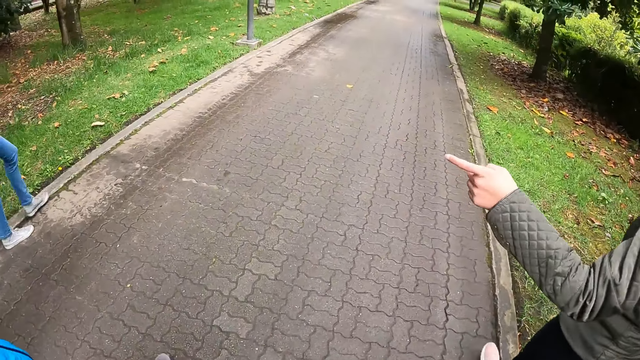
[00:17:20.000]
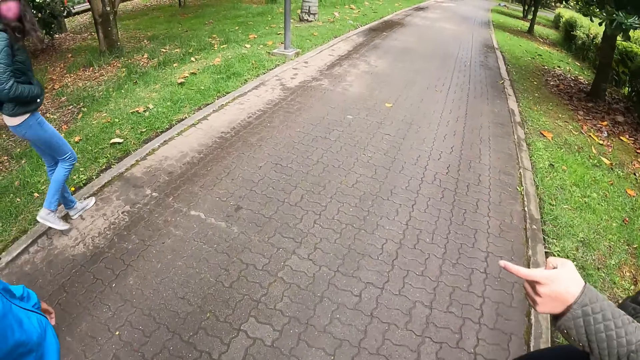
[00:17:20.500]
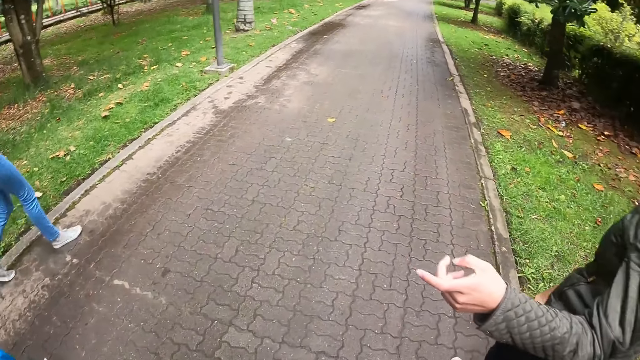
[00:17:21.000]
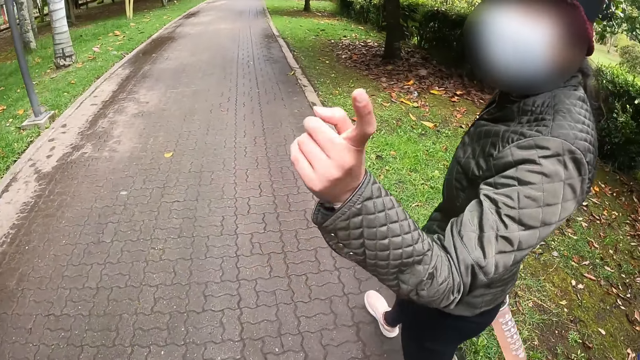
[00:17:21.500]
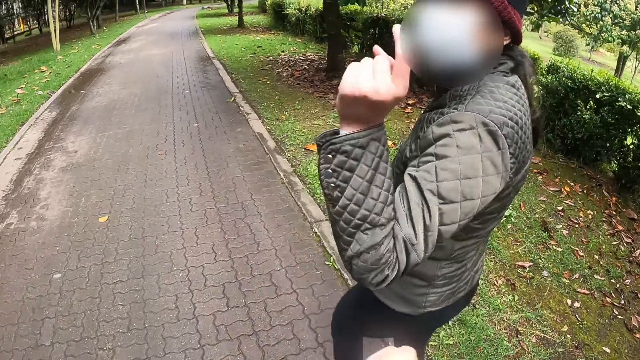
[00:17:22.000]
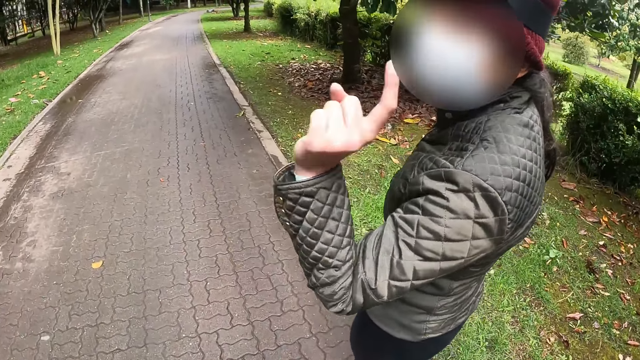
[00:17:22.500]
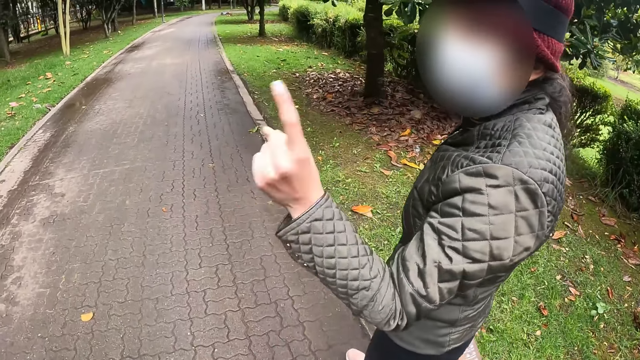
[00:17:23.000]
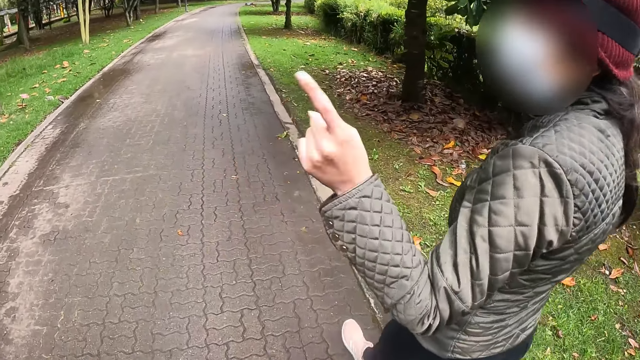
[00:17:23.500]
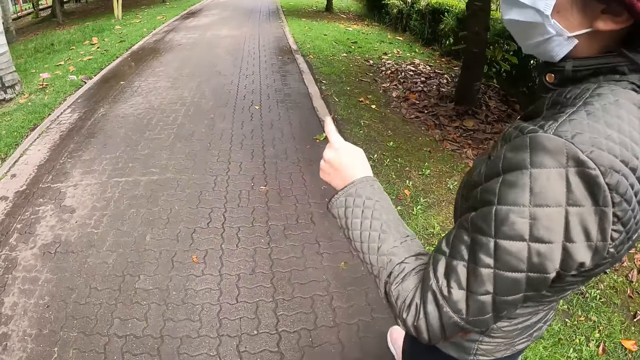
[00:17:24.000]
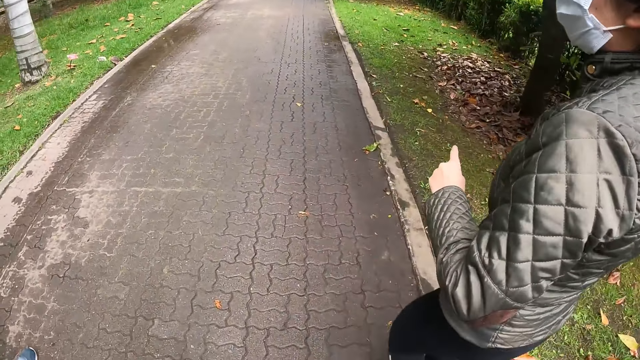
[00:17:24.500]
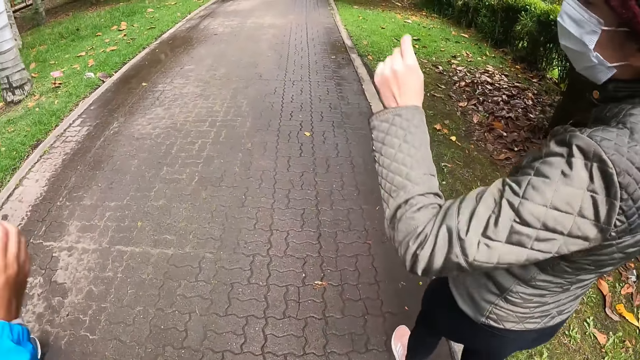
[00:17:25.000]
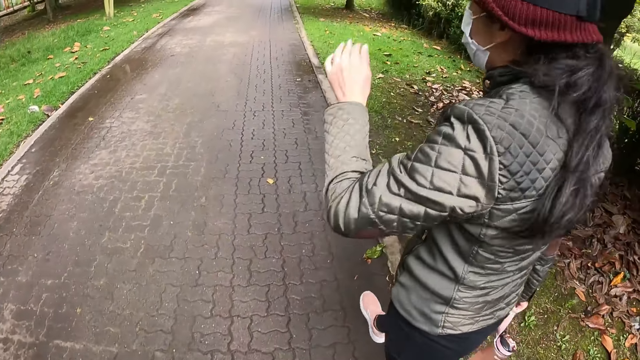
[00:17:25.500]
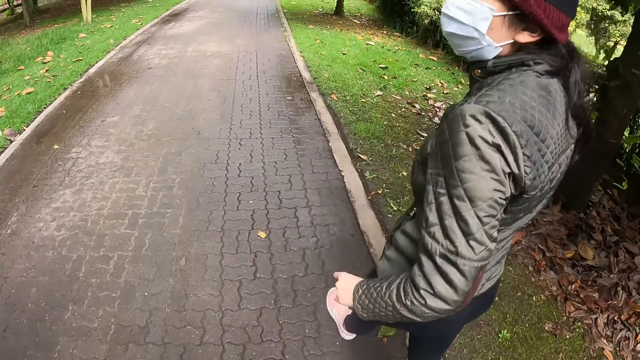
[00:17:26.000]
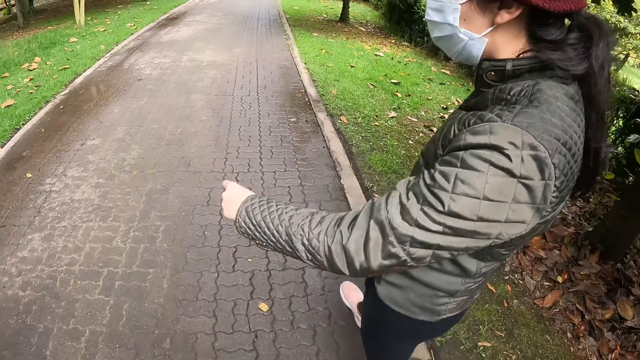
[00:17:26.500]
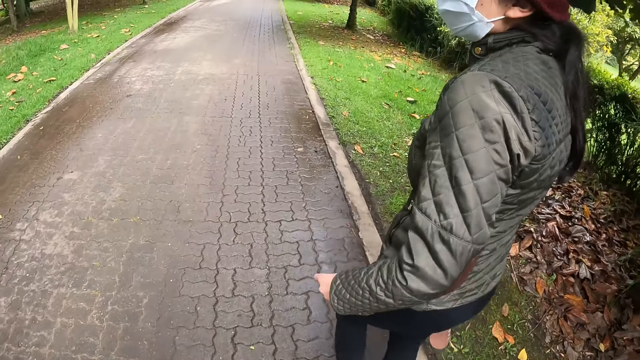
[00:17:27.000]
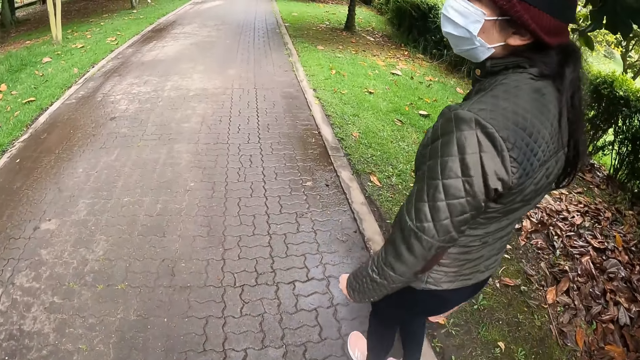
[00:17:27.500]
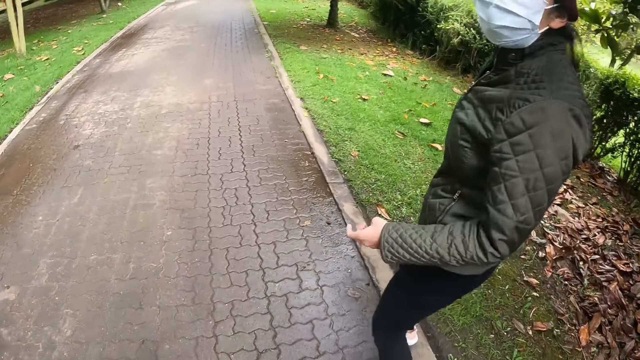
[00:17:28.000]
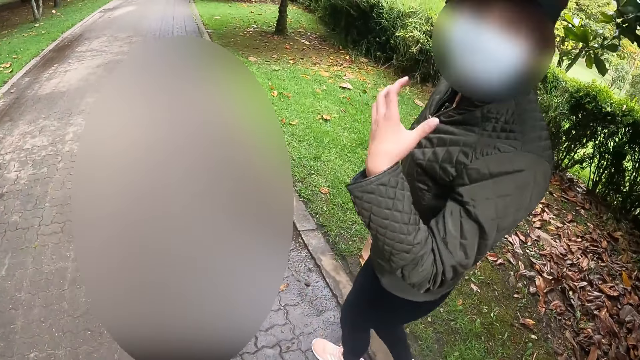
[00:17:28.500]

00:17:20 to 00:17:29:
The camera wearer walks.

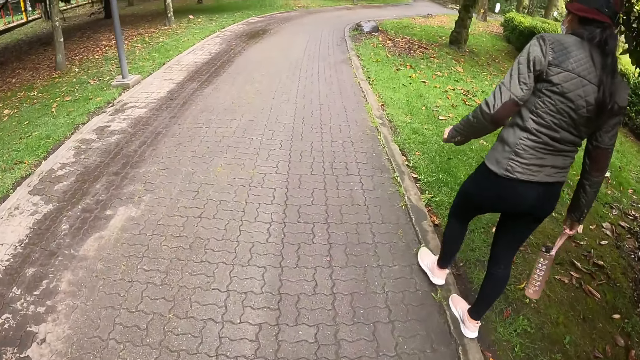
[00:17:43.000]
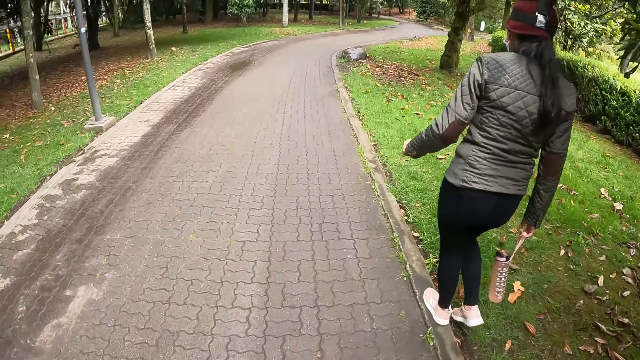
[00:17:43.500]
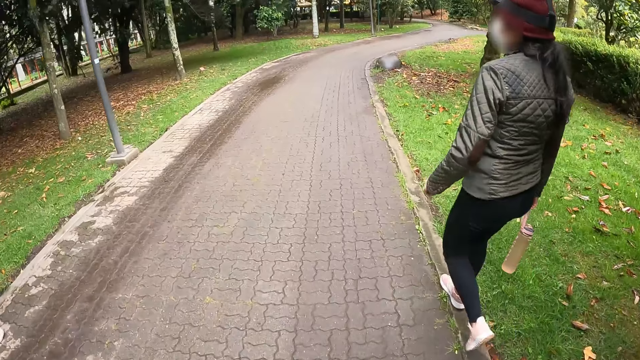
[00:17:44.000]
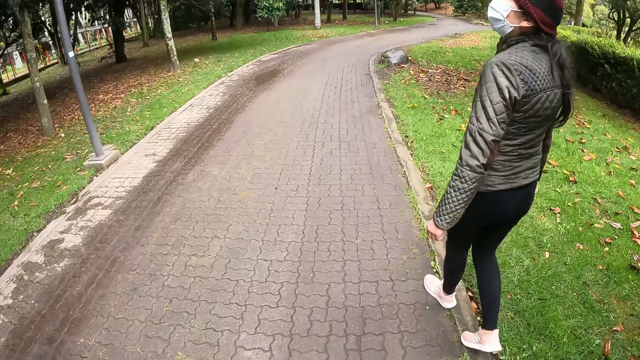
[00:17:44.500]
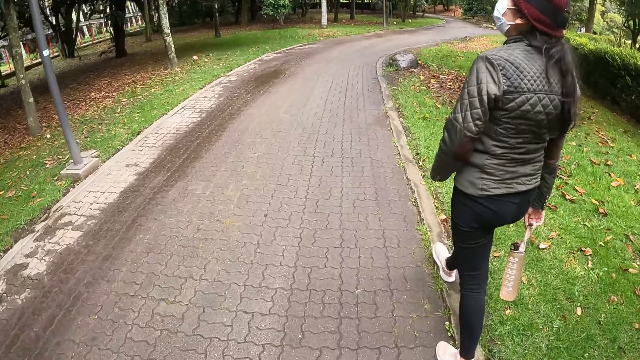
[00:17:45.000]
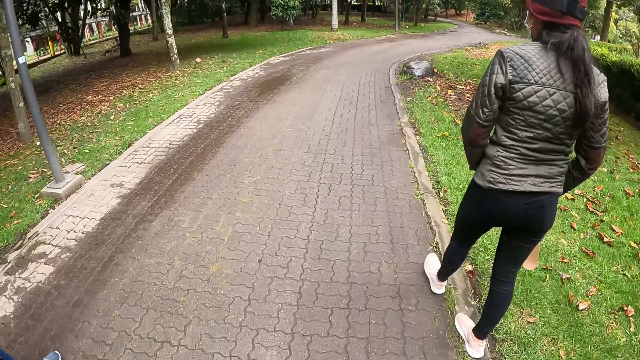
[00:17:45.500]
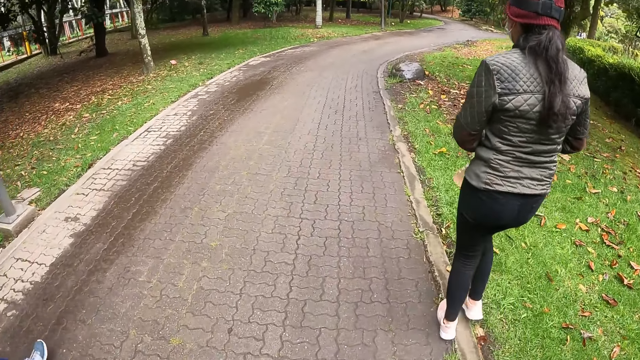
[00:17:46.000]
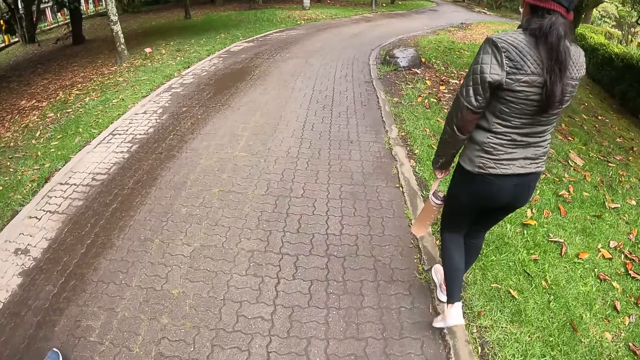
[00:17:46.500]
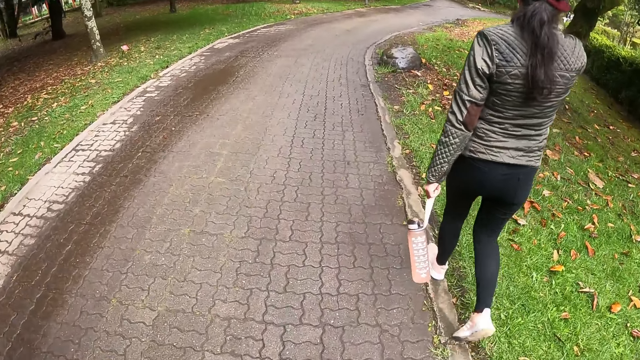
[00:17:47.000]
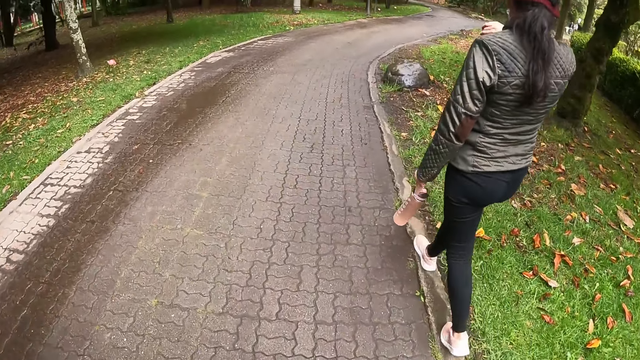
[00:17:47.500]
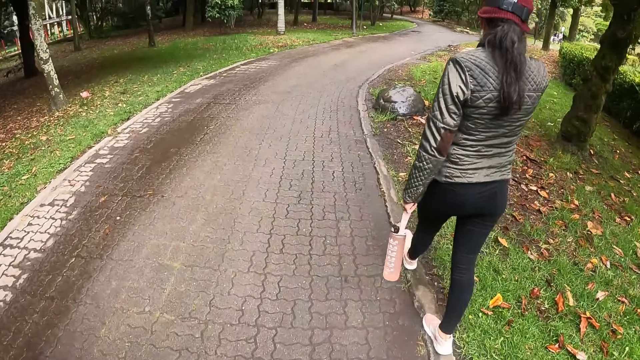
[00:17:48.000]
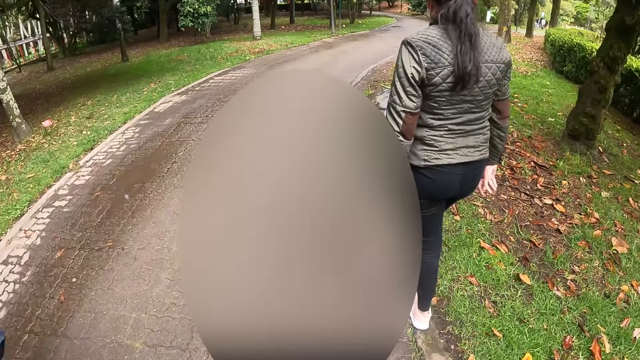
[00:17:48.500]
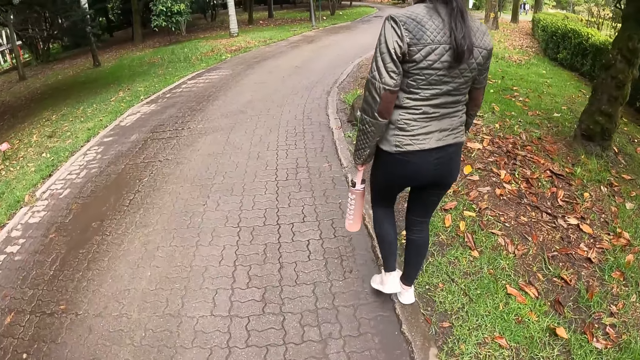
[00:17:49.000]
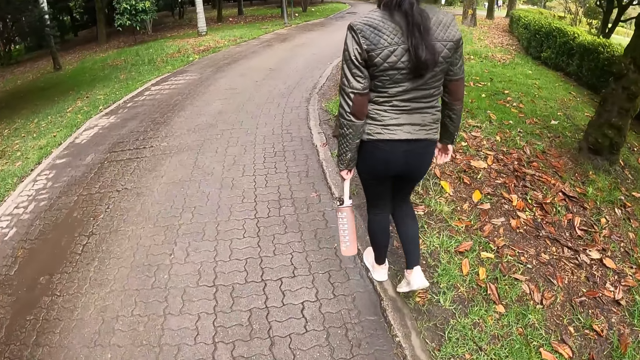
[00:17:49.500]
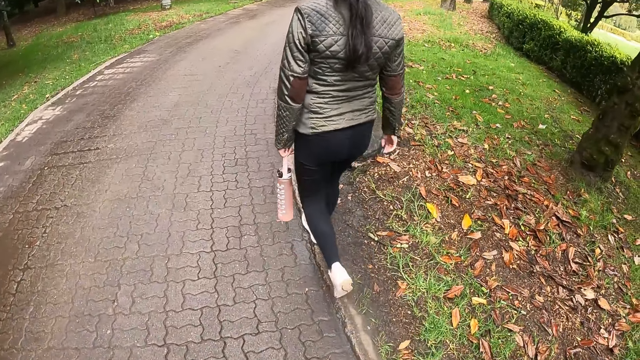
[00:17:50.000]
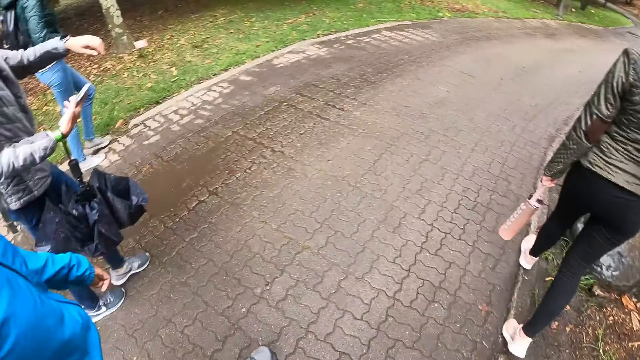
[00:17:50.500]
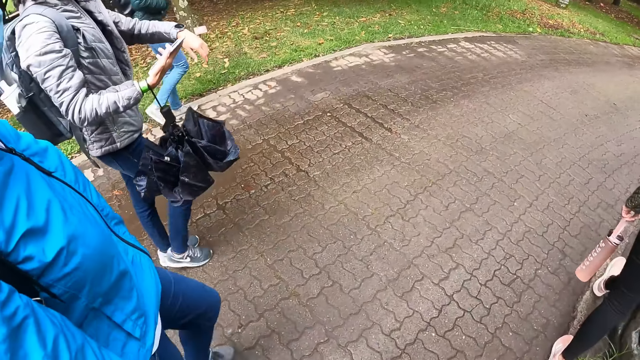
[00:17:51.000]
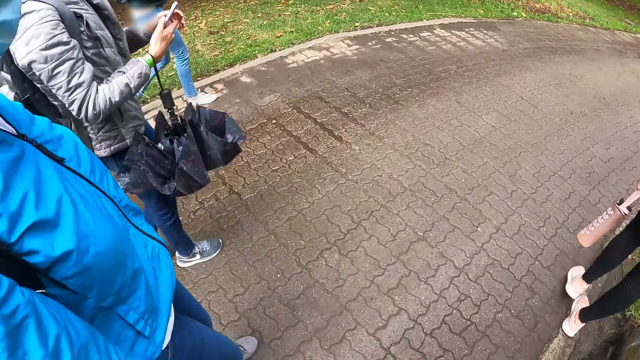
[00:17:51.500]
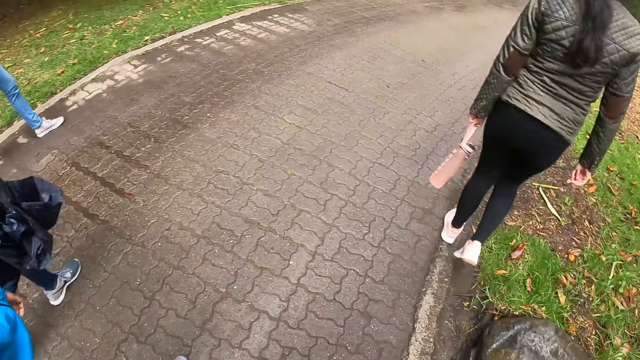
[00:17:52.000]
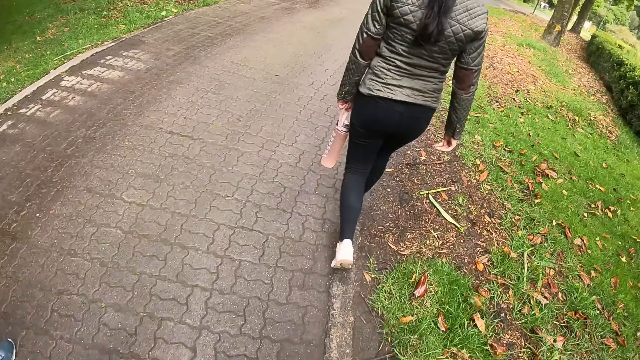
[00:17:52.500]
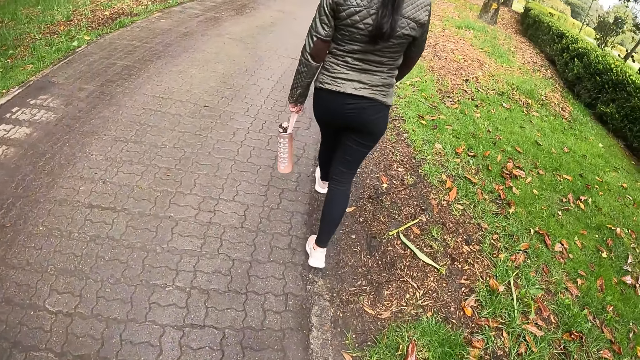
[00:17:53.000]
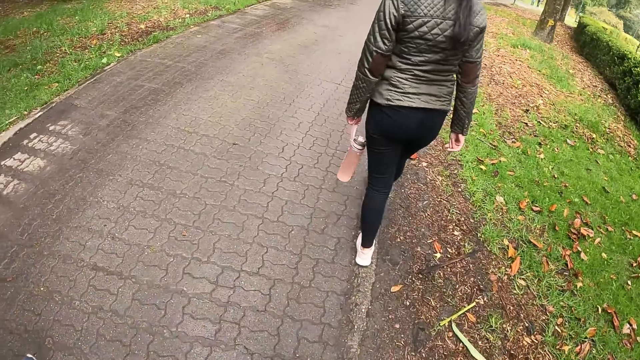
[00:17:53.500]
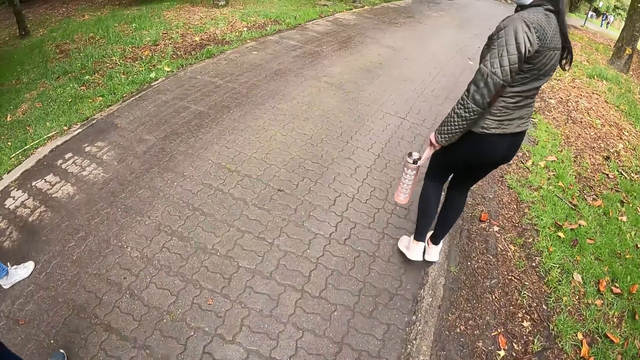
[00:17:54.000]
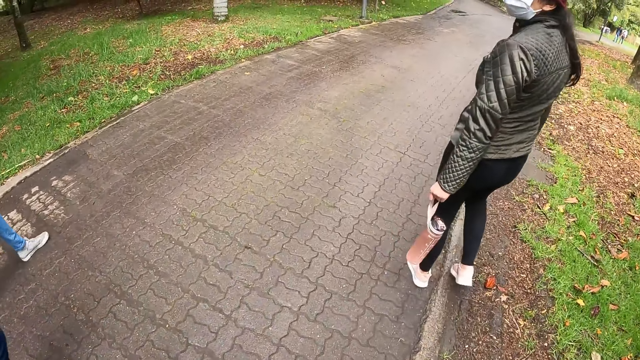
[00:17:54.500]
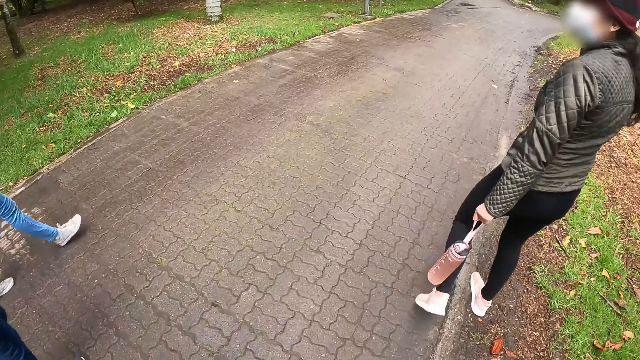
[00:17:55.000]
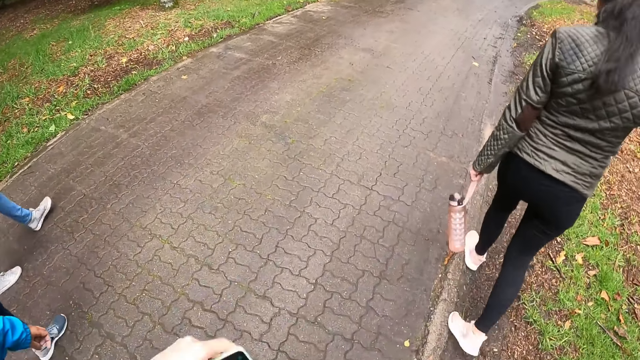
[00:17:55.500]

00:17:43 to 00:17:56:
The camera wearer moves their hand. The woman passes the water bottle from her right hand to her left hand. Another woman operates a phone with her right hand.
